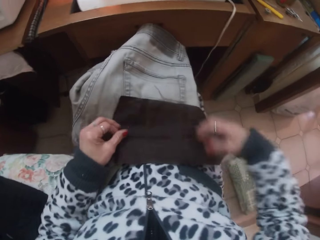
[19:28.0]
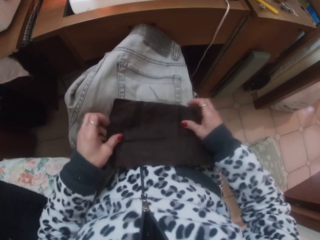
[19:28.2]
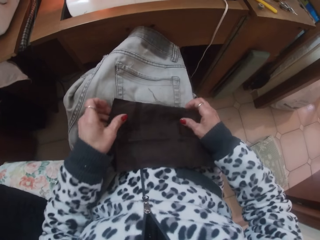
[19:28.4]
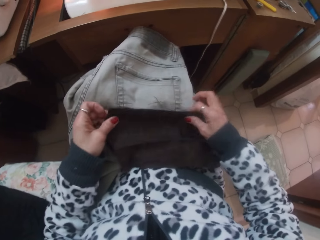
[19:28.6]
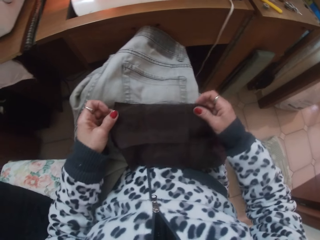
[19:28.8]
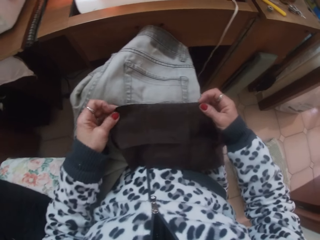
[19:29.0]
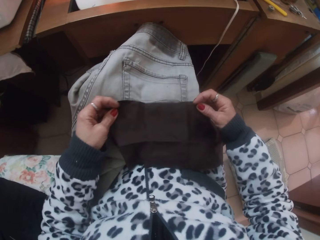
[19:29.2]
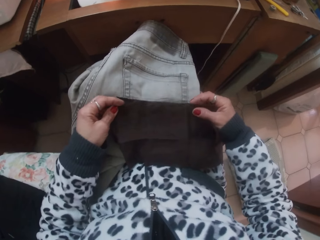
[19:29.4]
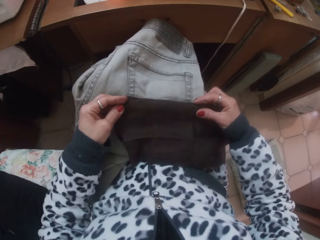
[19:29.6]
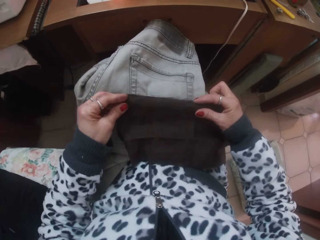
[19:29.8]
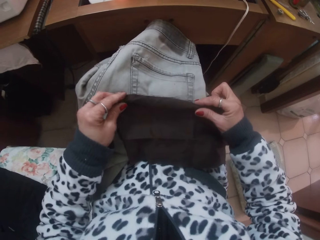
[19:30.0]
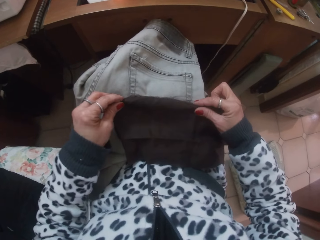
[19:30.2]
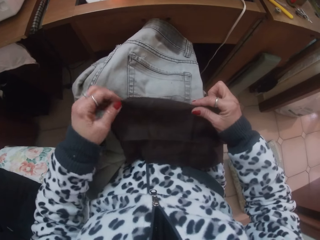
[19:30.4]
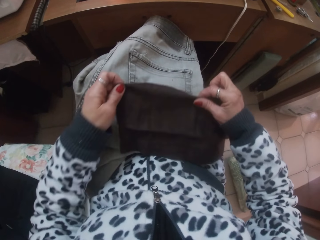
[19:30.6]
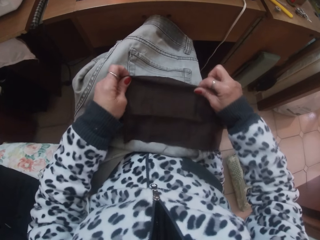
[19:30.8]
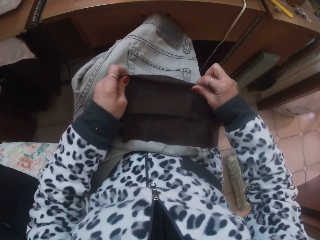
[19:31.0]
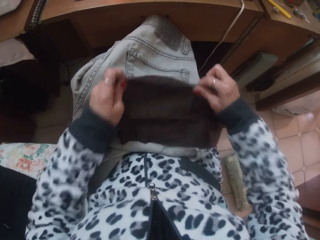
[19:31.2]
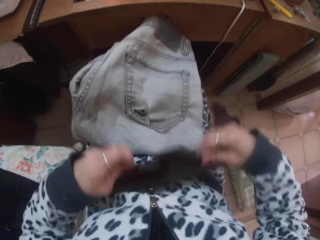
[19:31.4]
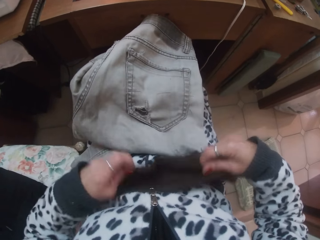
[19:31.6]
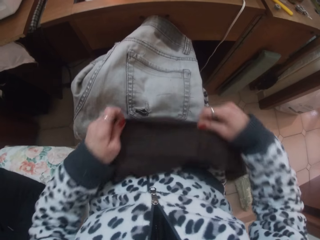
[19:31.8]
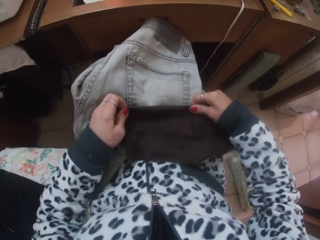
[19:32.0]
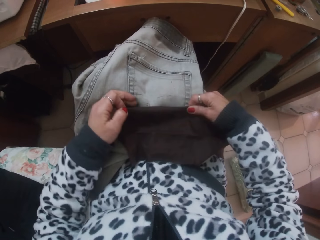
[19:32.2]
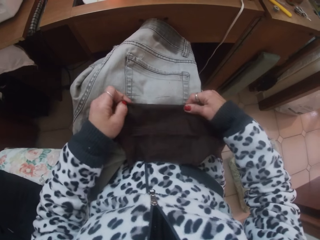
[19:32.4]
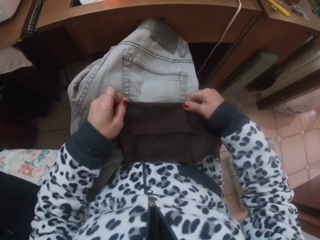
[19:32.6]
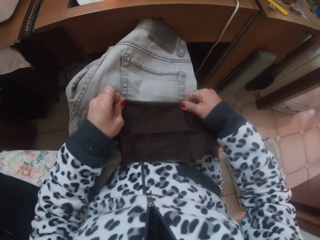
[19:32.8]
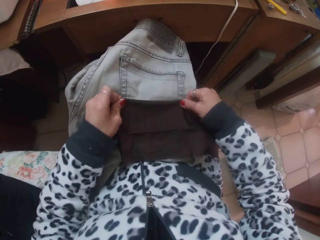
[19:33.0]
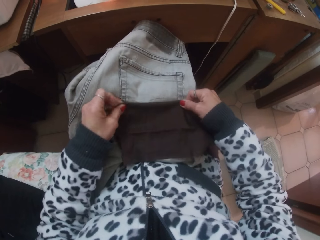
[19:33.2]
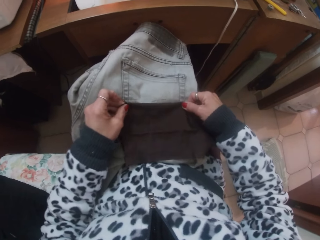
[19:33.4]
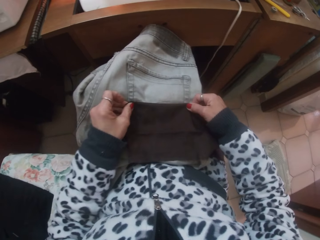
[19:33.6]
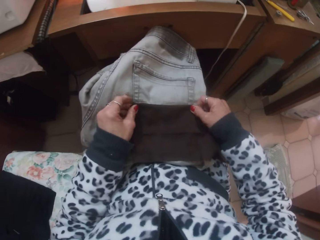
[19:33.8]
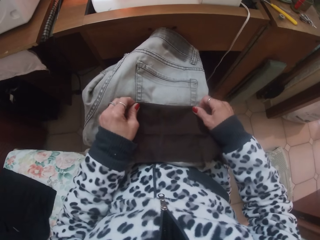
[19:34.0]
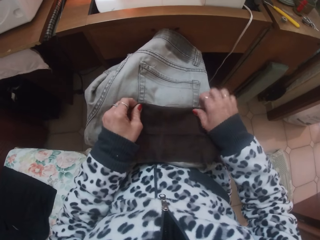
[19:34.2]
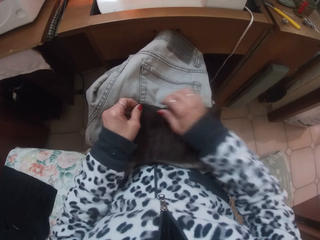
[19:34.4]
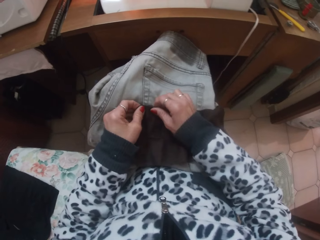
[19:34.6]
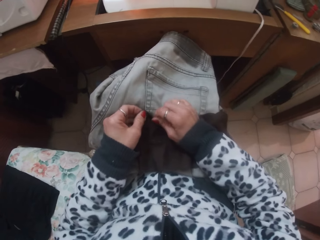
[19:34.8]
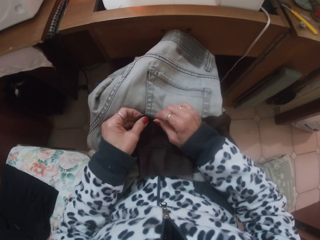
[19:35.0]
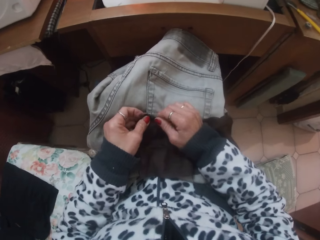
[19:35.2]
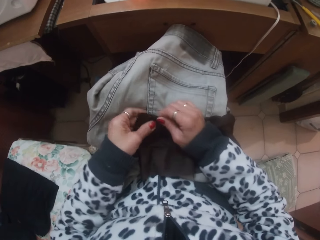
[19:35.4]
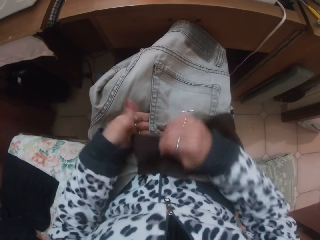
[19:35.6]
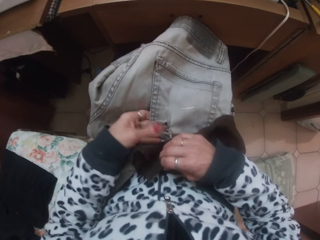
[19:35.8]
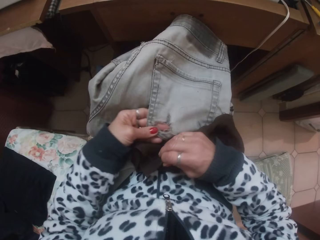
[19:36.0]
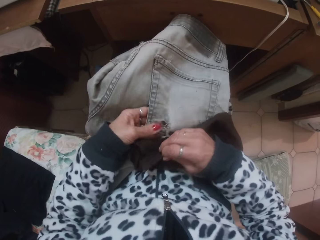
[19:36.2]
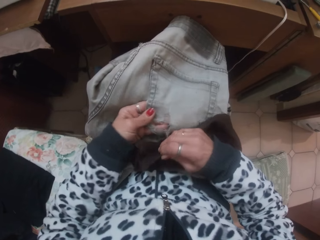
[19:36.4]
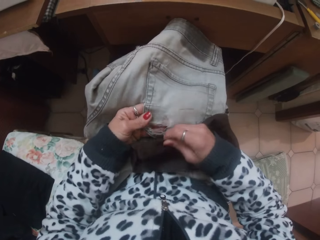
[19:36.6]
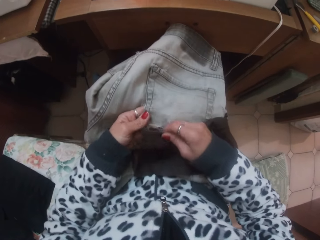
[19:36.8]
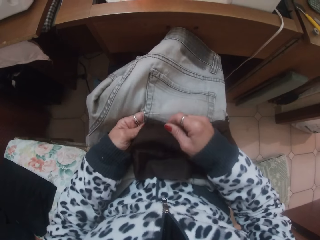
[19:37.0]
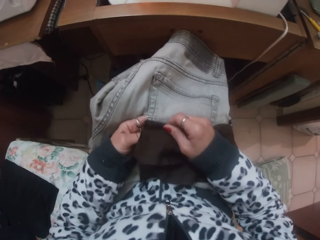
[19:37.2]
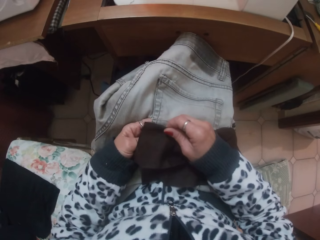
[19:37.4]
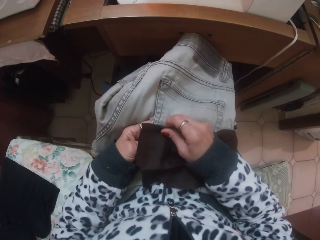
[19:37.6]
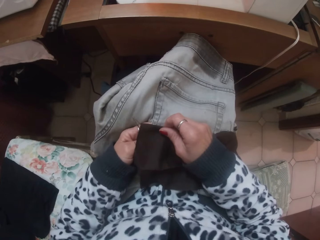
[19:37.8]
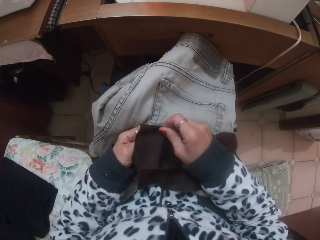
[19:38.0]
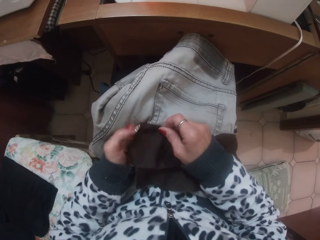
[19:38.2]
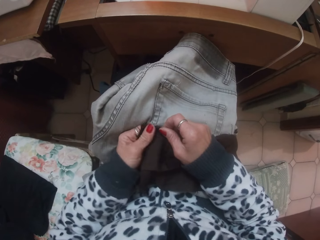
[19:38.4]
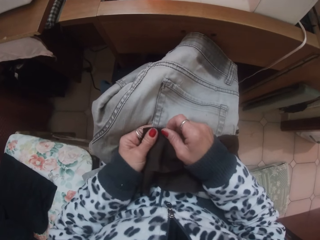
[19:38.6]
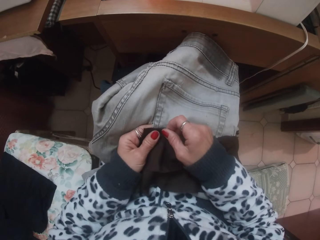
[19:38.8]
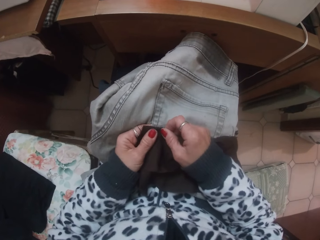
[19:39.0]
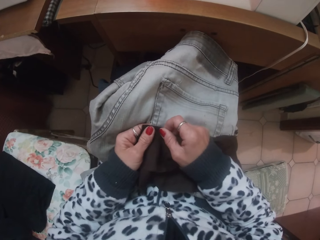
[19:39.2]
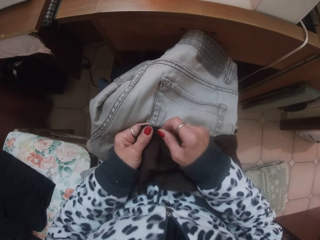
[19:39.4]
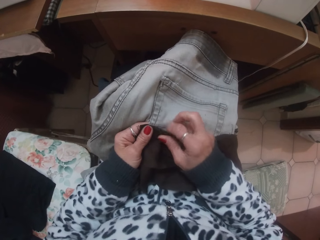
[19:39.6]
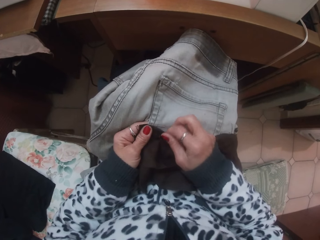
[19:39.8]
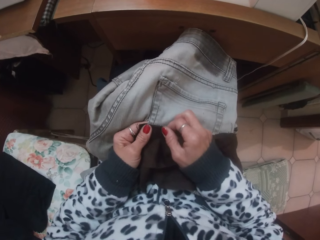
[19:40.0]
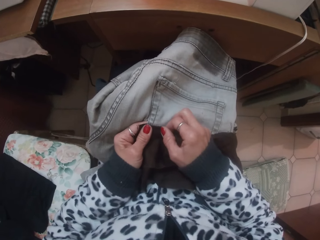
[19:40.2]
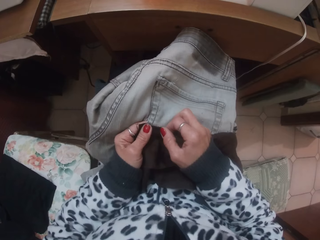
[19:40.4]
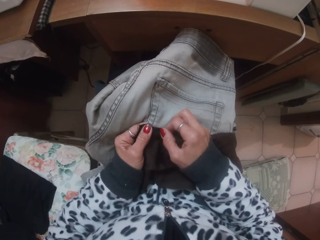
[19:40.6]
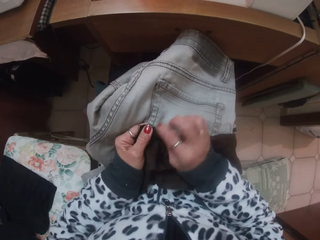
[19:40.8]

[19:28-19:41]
The camera wearer puts down the cloth. She lays the cloth in her hands over the torn part of the trouser pocket. She holds the cloth. She folds the cloth. She lifts the cloth. She puts down the cloth. She holds the trouser. She puts the cloth on the trouser.

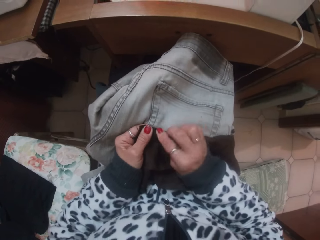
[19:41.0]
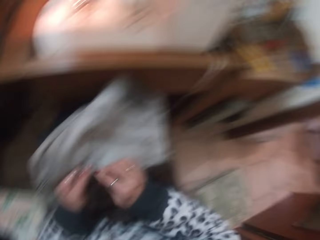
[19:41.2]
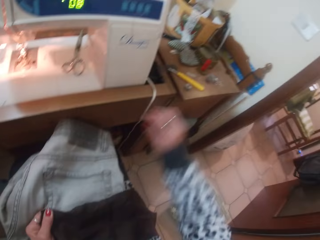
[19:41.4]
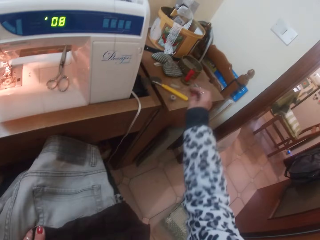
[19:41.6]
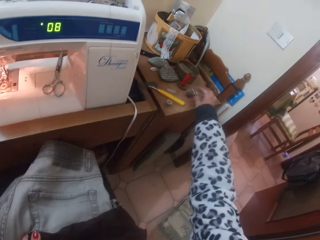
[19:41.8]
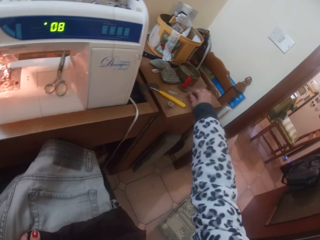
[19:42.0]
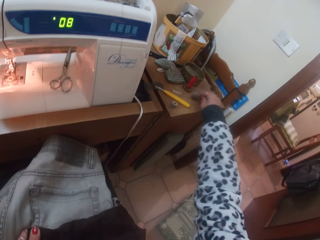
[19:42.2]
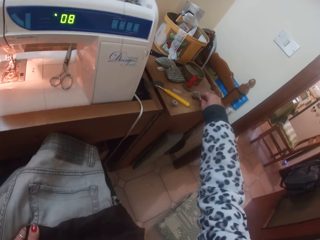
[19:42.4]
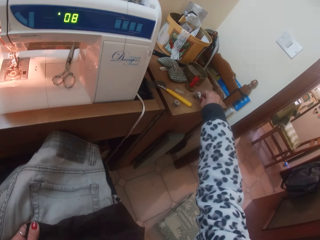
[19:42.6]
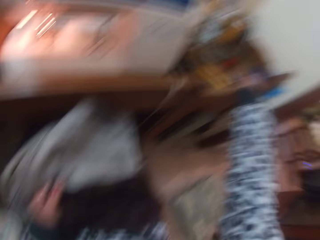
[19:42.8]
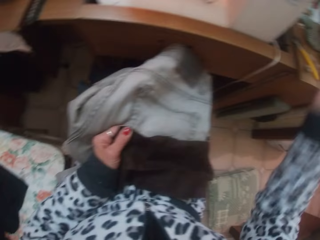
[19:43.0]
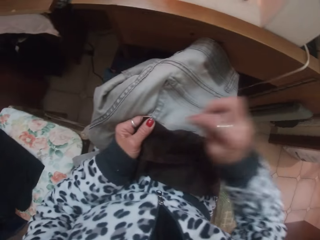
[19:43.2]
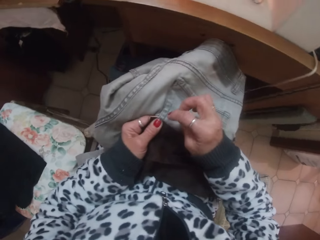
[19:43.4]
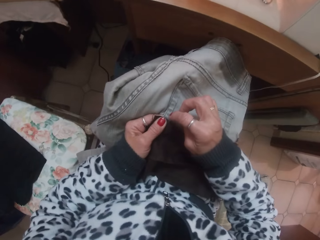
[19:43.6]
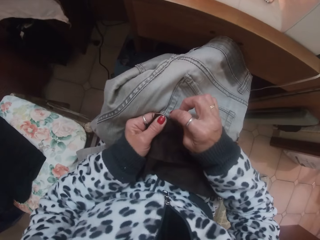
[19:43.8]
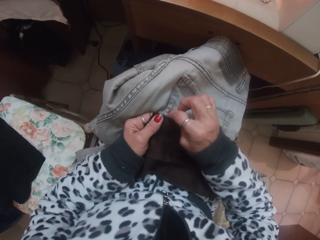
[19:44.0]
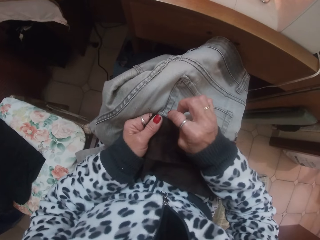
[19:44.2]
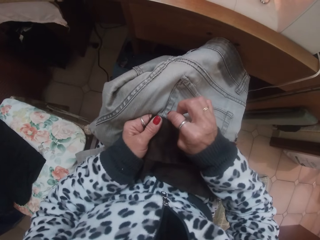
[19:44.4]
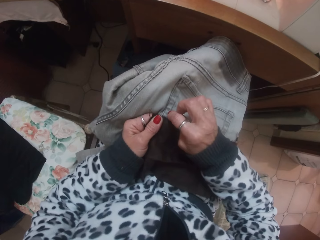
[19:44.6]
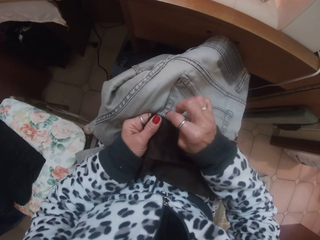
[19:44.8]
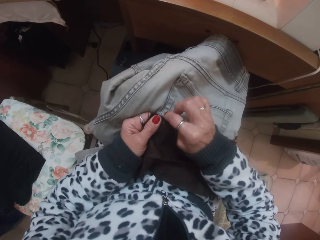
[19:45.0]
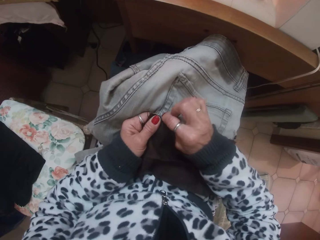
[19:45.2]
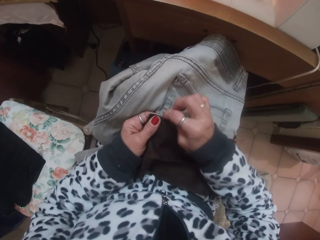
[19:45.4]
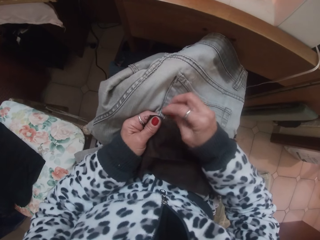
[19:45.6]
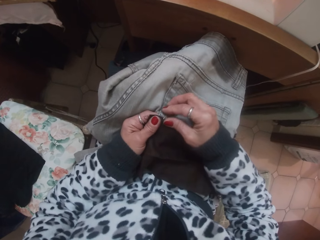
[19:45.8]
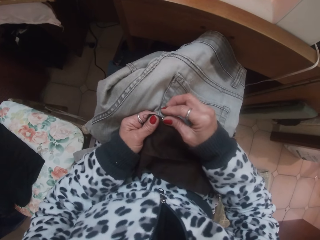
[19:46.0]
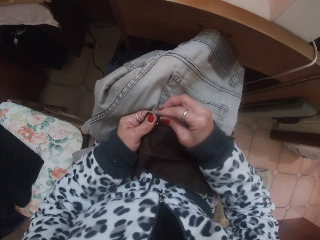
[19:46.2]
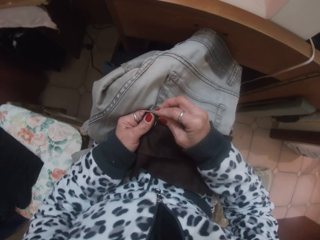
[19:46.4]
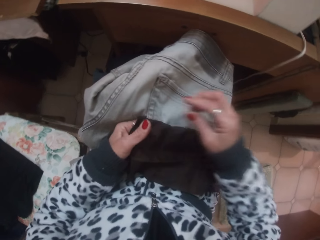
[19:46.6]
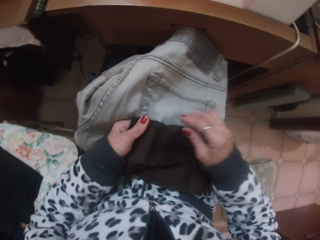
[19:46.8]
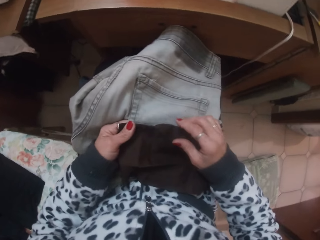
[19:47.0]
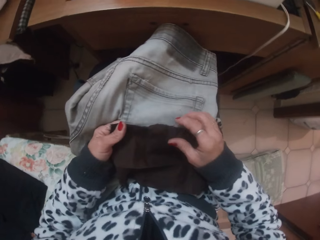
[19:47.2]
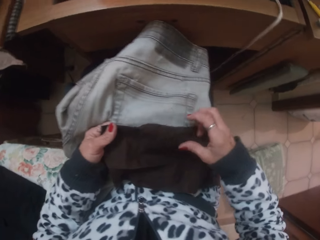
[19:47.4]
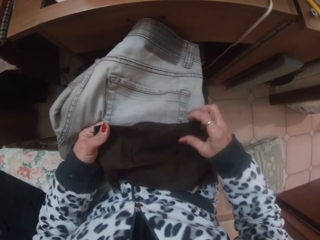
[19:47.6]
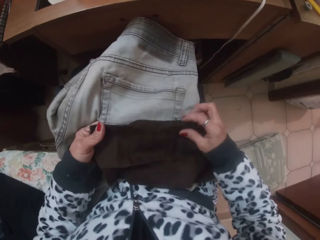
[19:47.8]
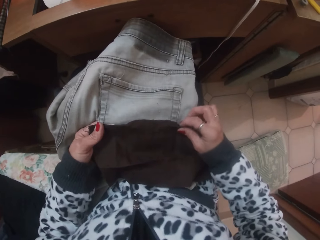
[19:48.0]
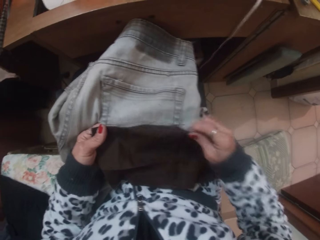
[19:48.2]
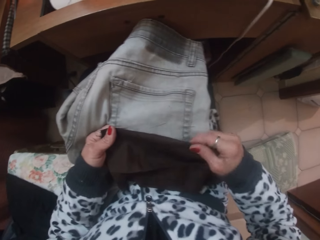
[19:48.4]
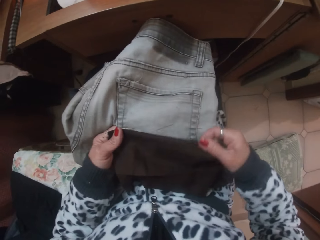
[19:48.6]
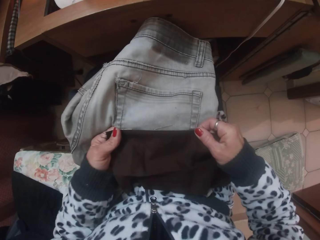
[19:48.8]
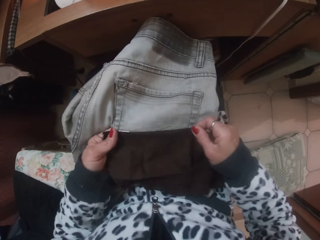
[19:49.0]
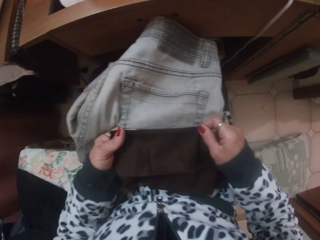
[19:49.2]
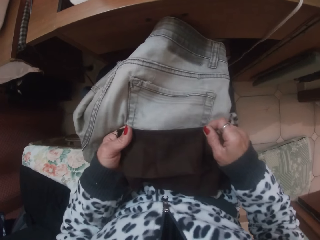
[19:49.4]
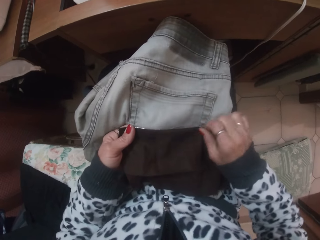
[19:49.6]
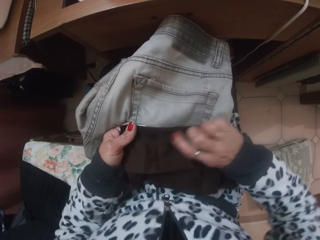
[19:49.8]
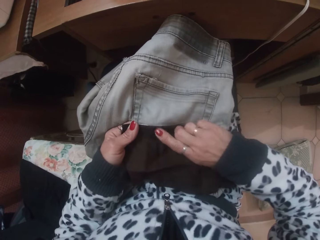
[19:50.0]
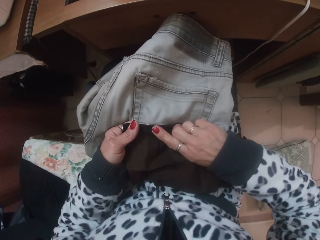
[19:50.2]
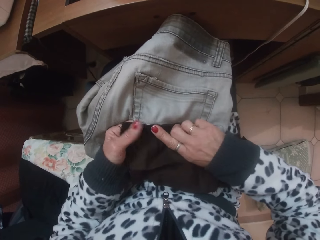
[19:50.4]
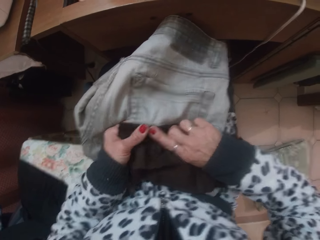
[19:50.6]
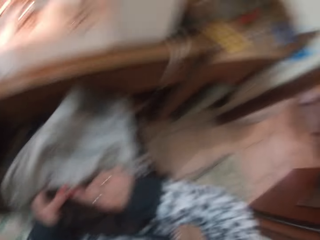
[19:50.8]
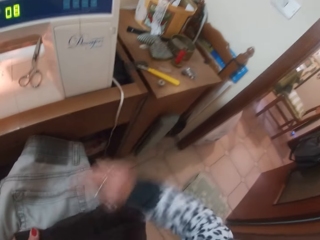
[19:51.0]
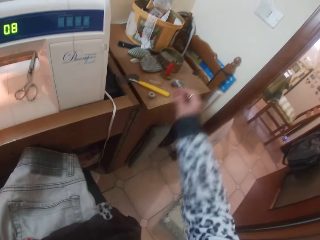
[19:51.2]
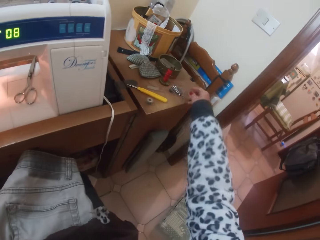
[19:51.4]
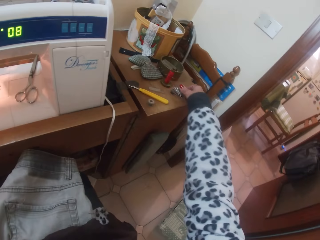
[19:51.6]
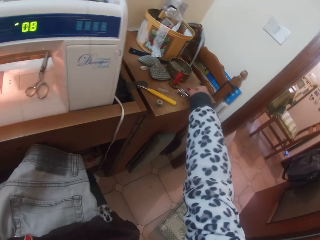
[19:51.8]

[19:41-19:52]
The camera wearer picks up a pin from the table with her right hand. She attaches the cloth to the trouser pocket with the pin in her right hand. She pierces the cloth. She smoothens the cloth over the trouser pocket with her hands. She holds the cloth. She puts her finger on the cloth.
